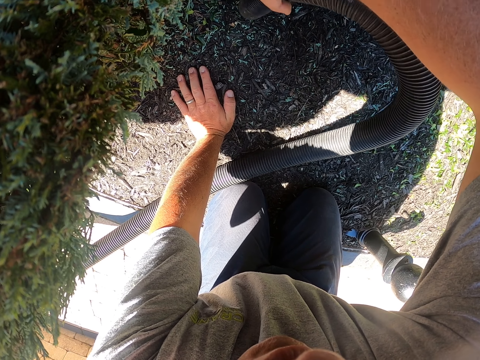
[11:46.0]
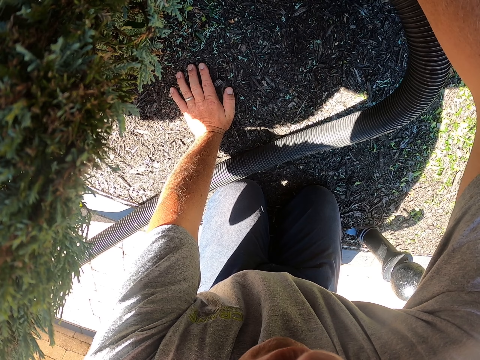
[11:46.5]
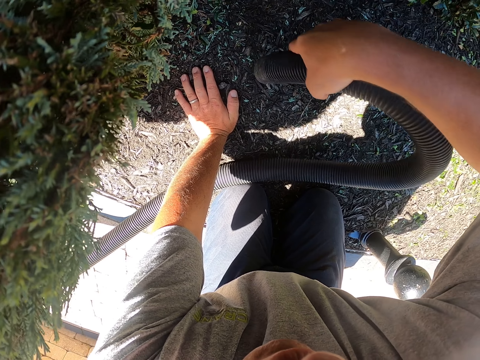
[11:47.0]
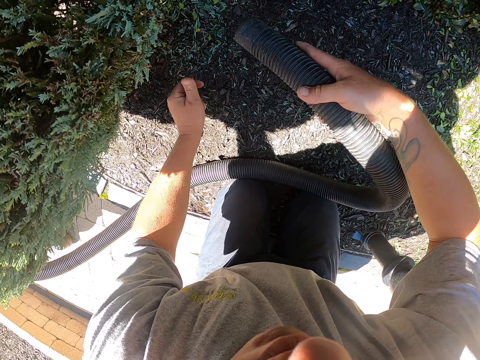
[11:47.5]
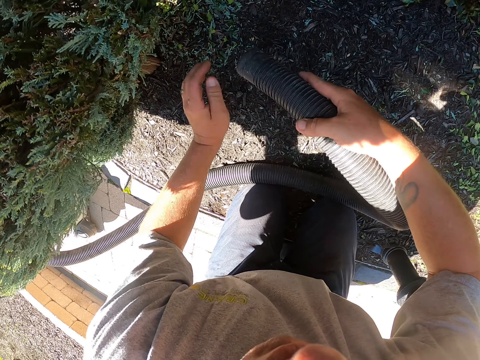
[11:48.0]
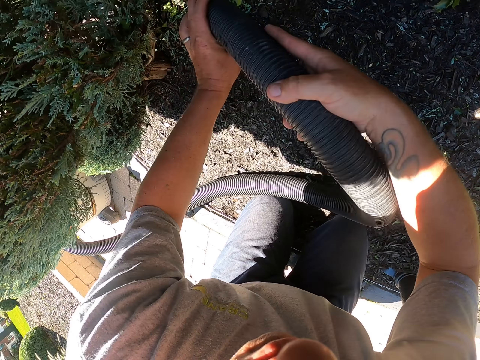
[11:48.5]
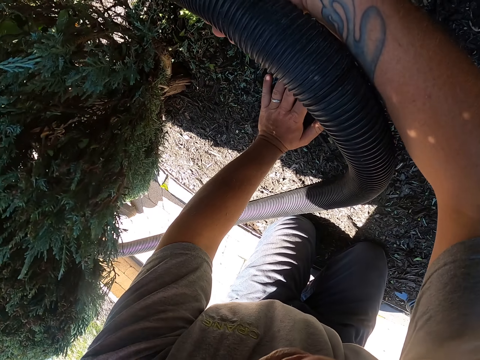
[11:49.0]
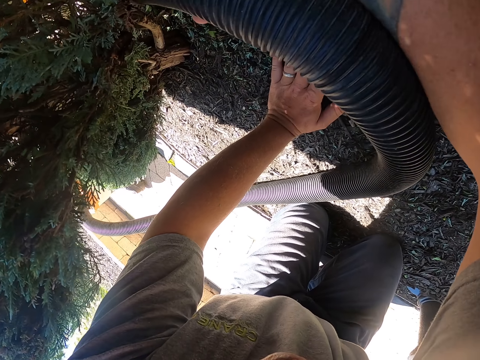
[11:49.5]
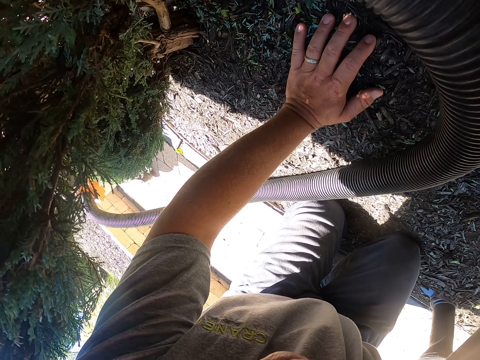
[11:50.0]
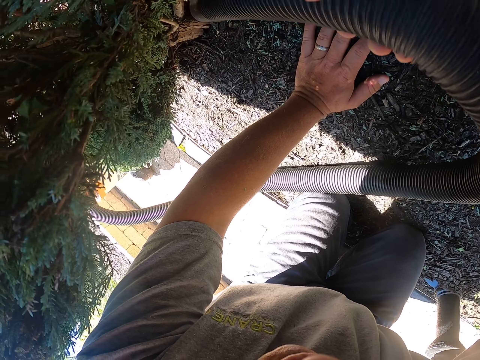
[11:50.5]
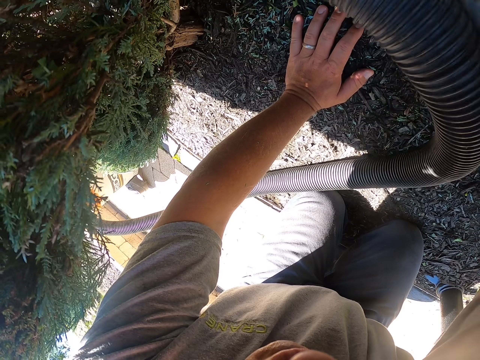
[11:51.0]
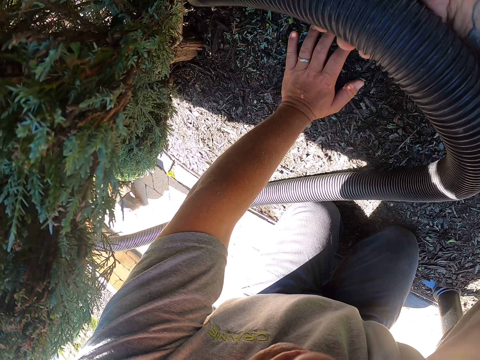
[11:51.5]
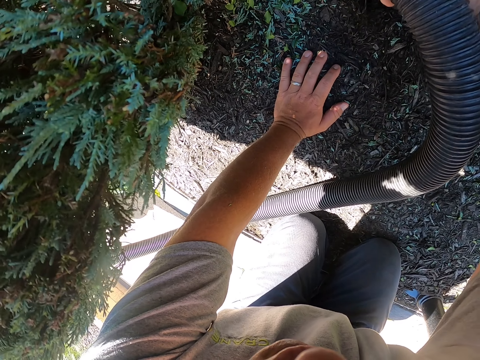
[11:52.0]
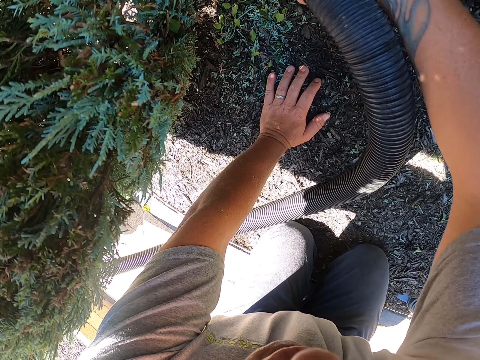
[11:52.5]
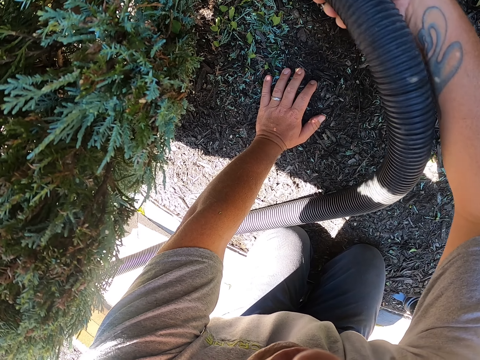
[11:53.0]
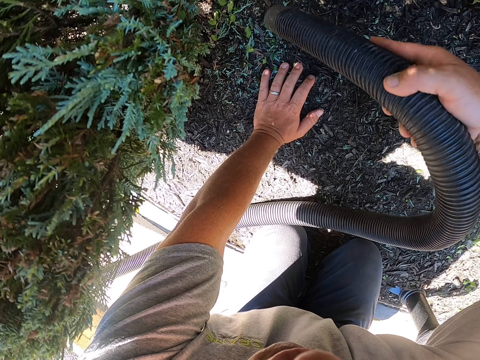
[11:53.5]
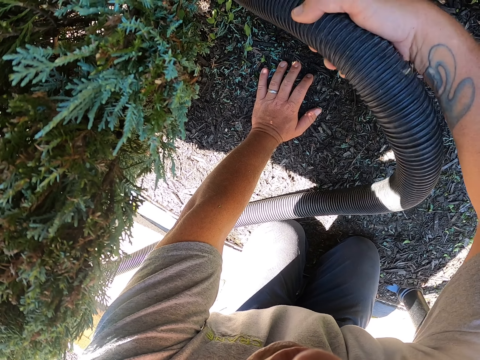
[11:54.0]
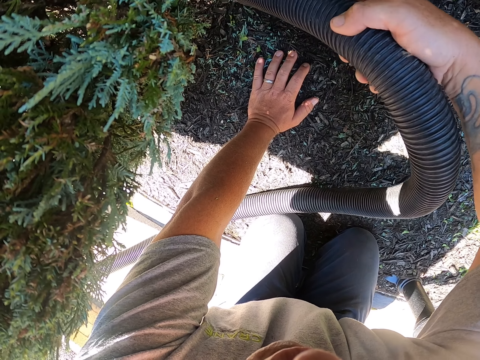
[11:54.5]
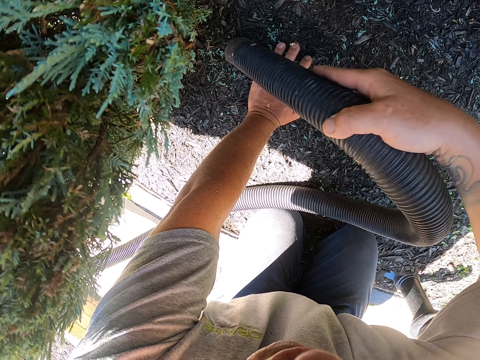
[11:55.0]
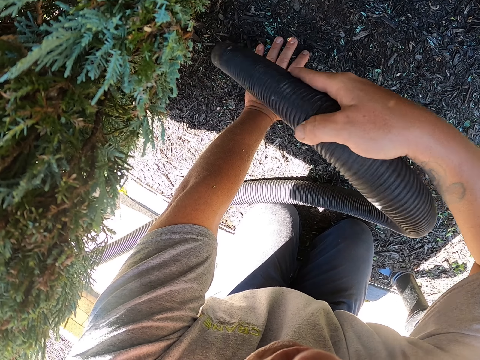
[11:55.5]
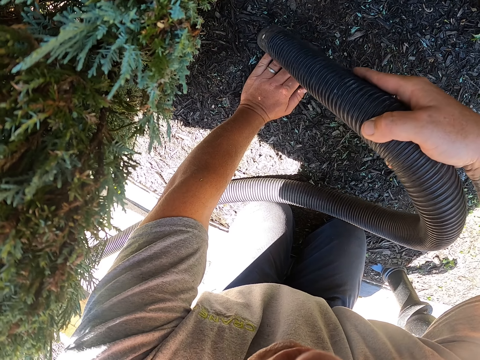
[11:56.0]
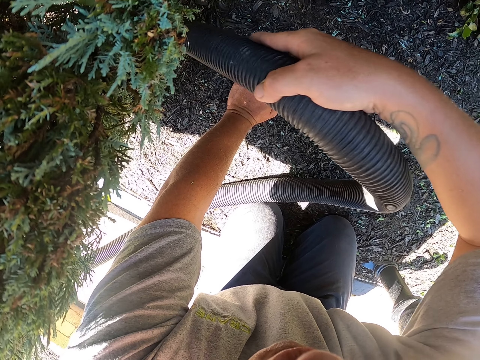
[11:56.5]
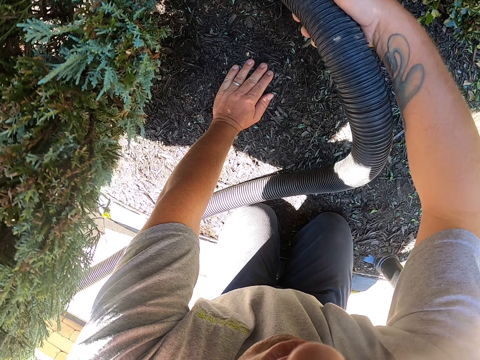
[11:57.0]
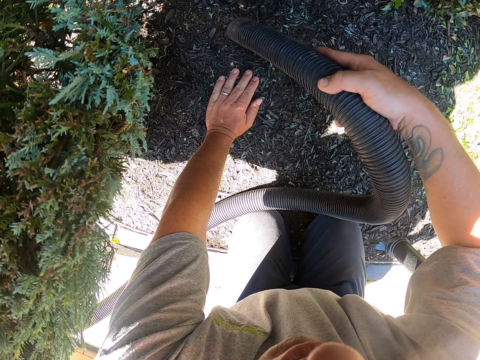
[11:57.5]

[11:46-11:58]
The camera wearer cleans the hand with the garden vacuum. They stop cleaning and push the dust in the pipe nozzle. They touch the pipe. They put the left hand on the ground. They clean the garden with the garden vacuum.

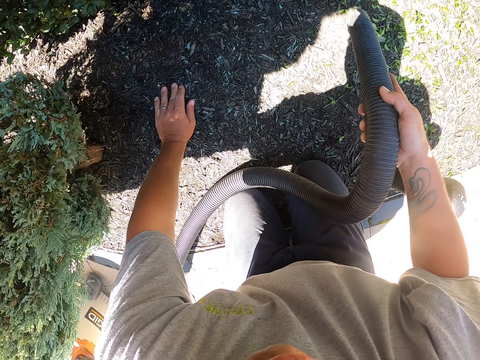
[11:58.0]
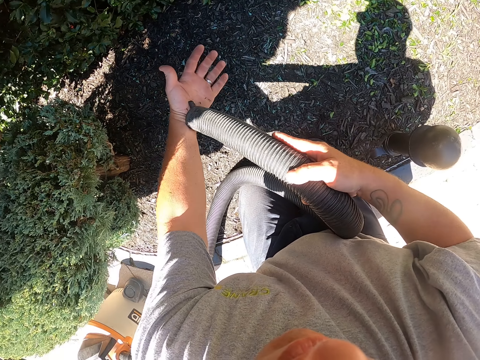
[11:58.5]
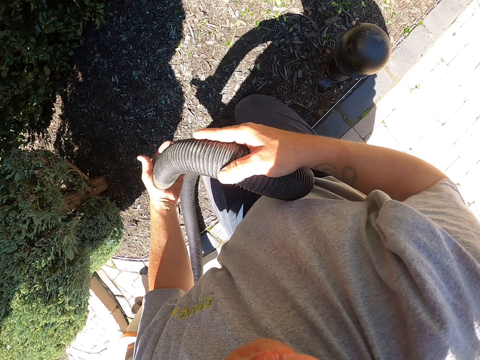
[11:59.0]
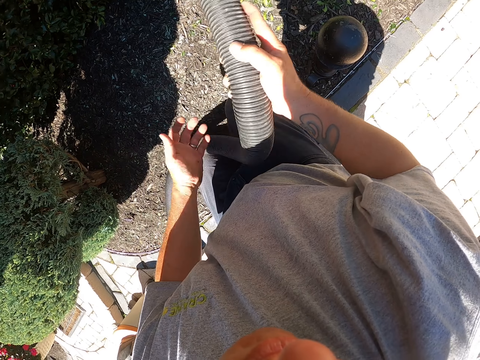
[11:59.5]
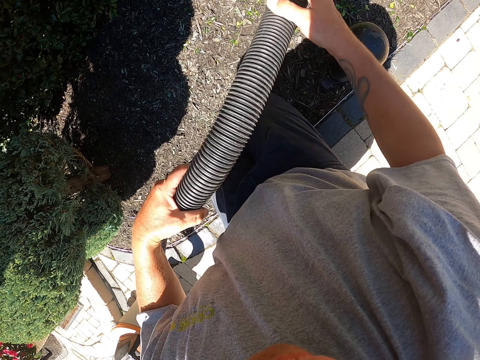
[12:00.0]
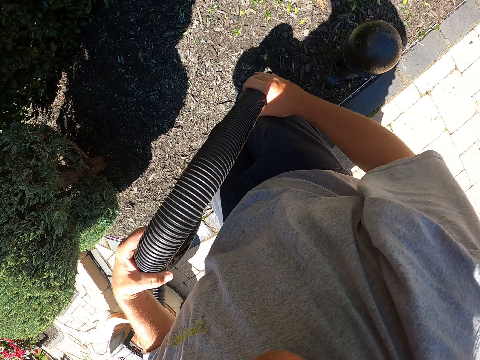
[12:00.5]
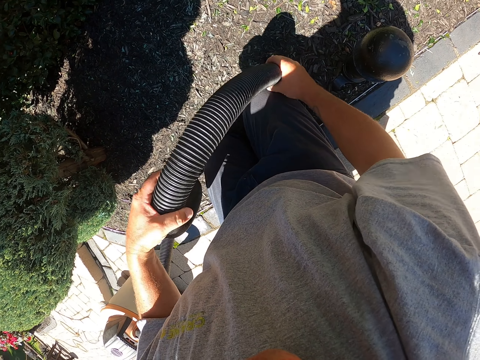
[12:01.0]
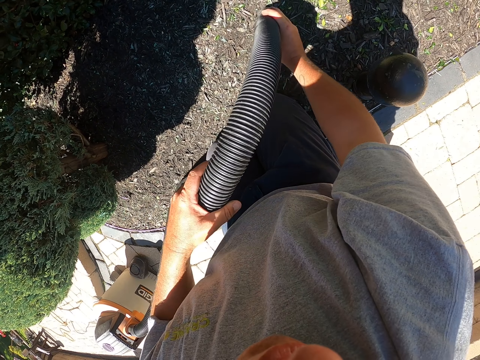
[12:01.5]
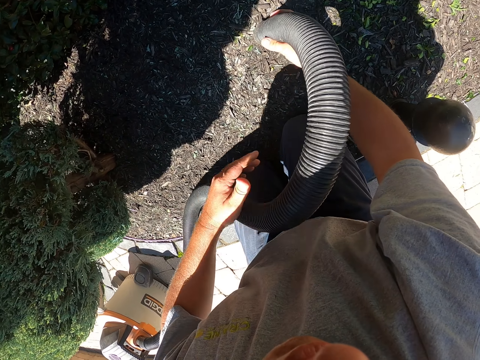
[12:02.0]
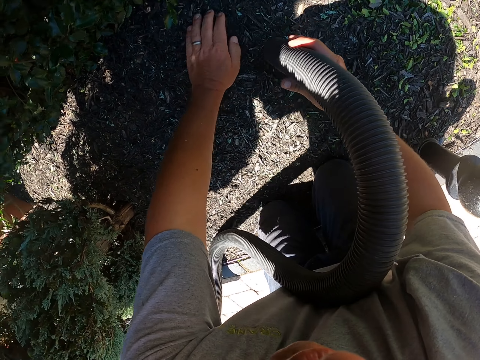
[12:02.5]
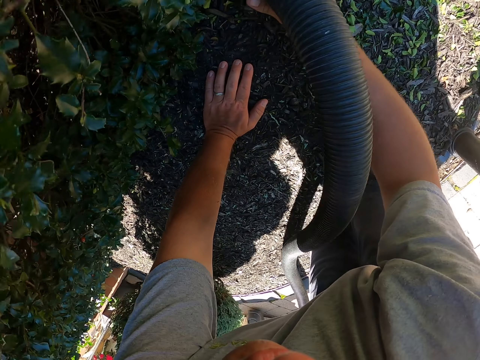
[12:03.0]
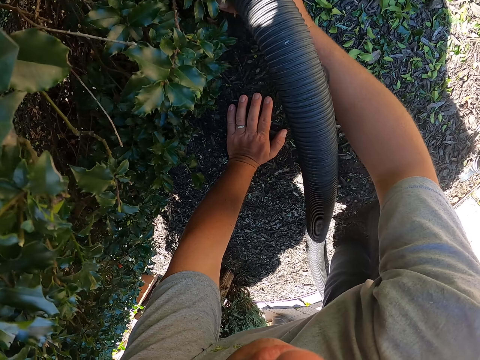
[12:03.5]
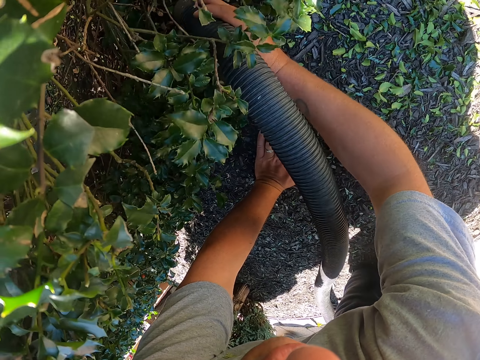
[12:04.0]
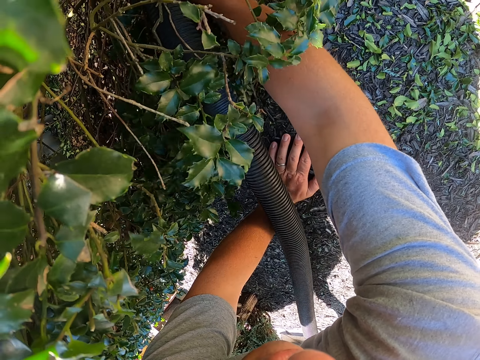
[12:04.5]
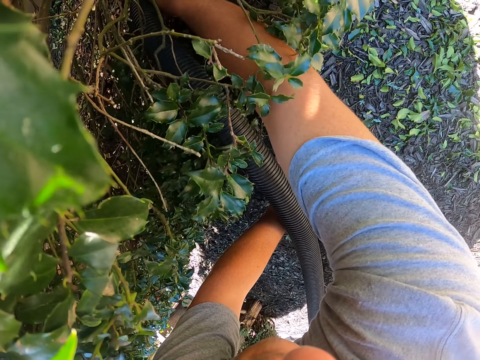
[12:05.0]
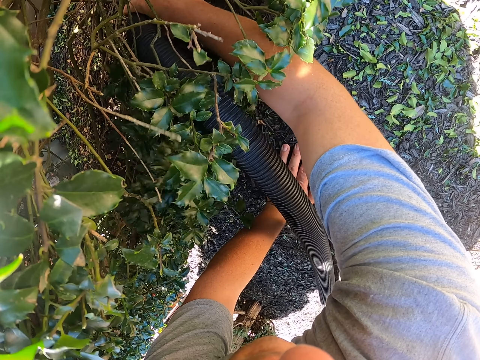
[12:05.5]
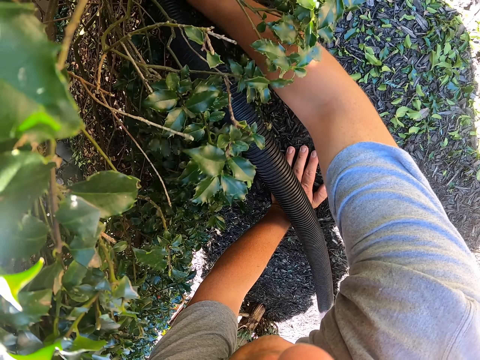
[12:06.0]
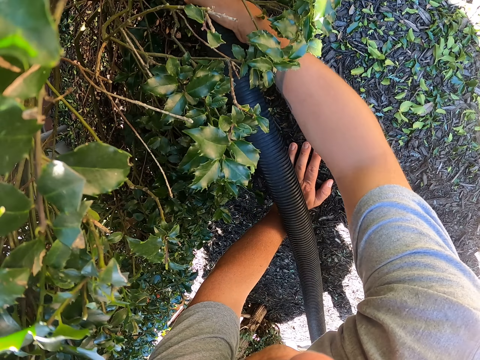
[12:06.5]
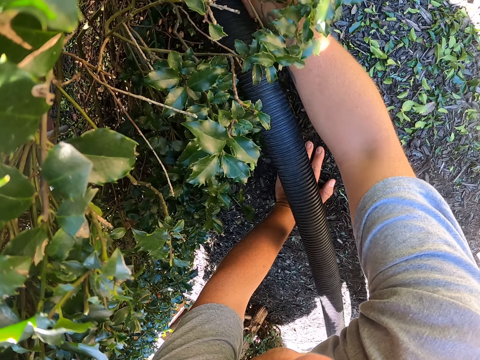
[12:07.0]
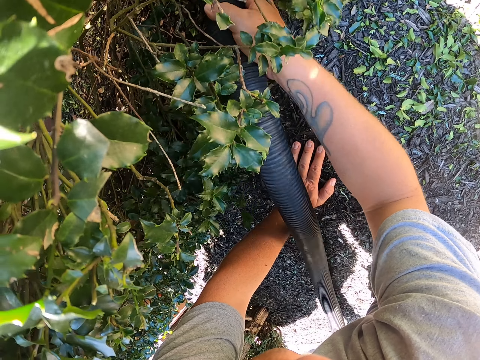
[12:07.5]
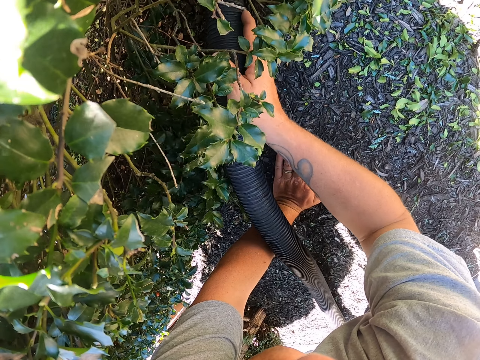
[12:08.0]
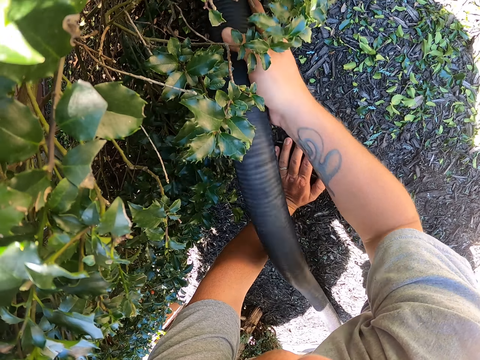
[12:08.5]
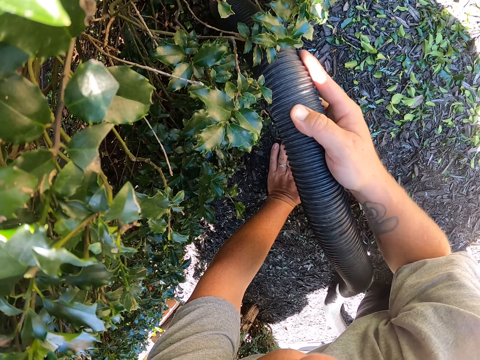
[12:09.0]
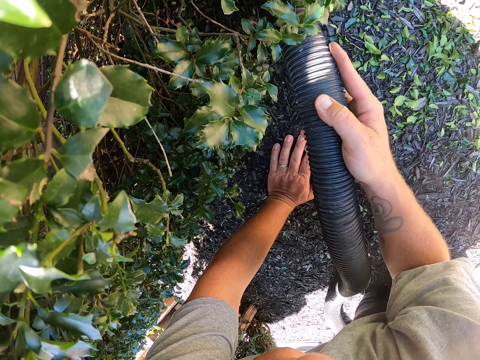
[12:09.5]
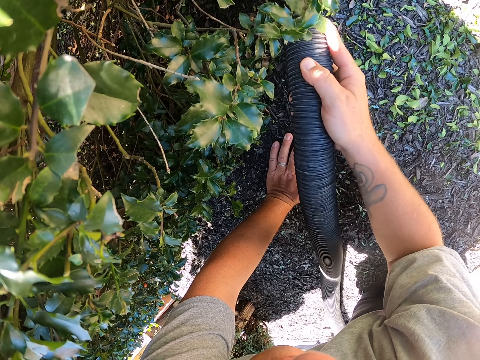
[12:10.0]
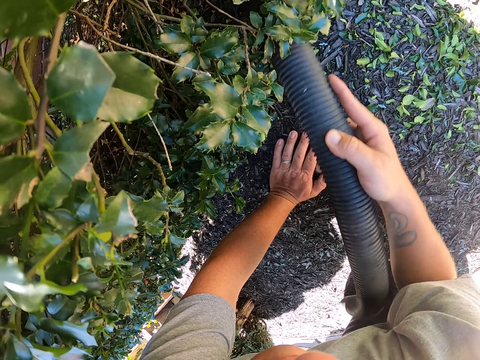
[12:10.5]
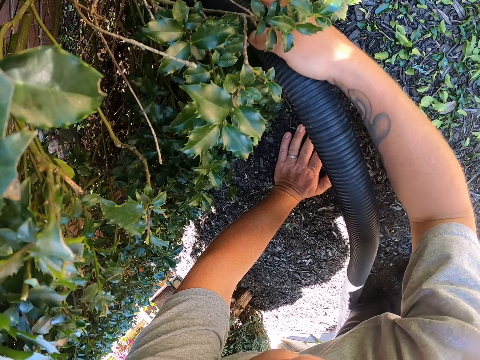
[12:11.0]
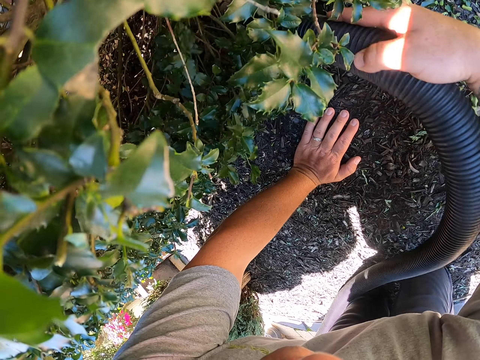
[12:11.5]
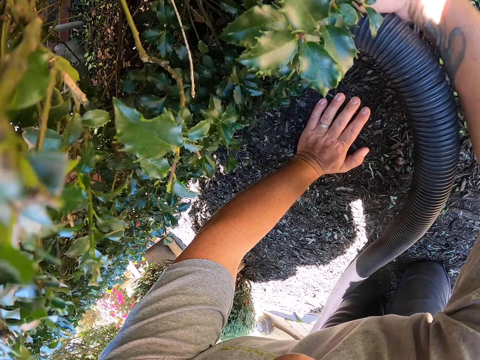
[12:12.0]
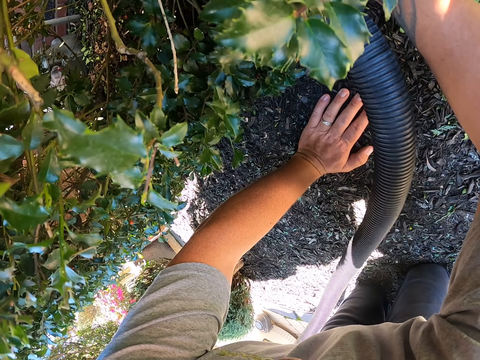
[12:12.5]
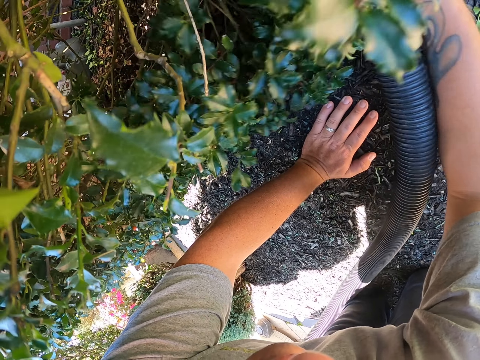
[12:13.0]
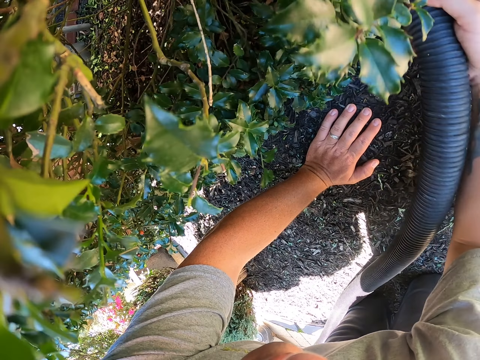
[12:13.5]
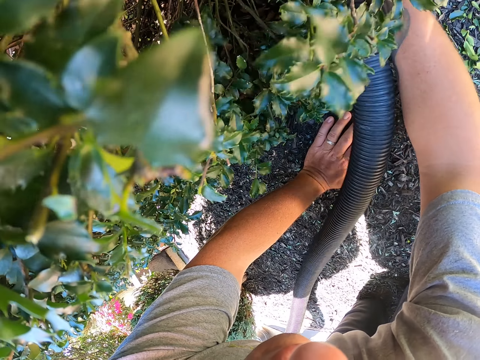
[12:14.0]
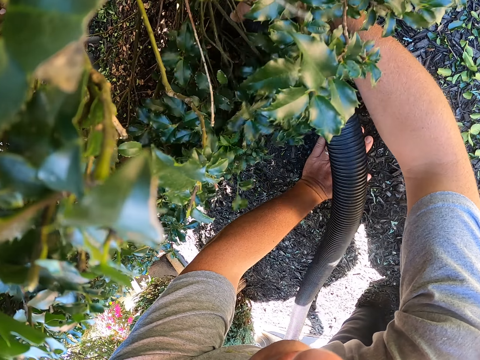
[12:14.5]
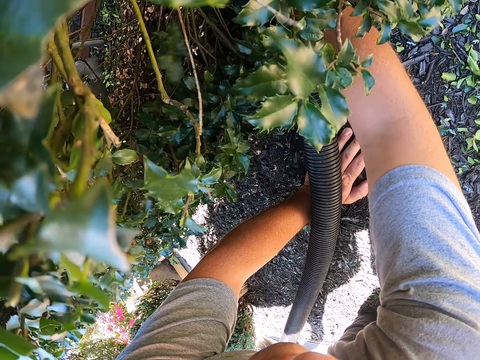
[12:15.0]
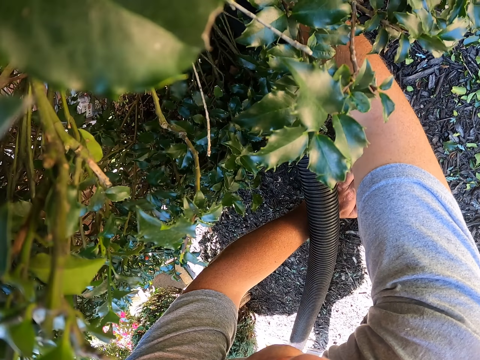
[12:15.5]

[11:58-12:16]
The camera wearer cleans the hand with the garden vacuum. They push the dust in the pipe nozzle and stop cleaning. They touch the pipe. They clean the garden with the garden vacuum. They hold the pipe with both hands. They put the left hand on the ground. They stop cleaning. They clean the garden with the garden vacuum.
